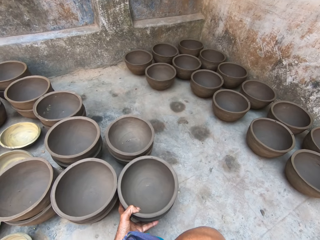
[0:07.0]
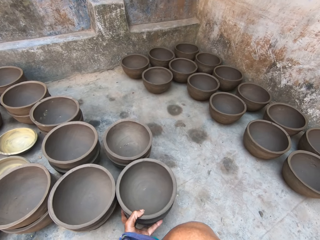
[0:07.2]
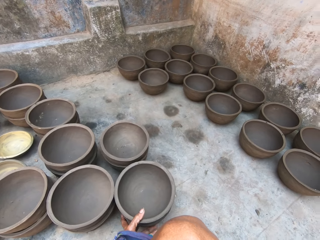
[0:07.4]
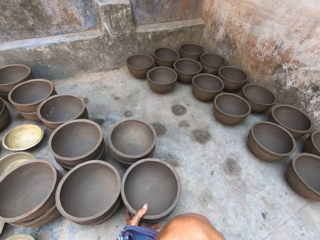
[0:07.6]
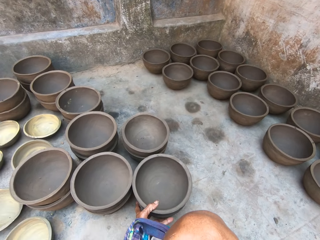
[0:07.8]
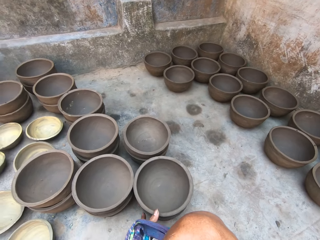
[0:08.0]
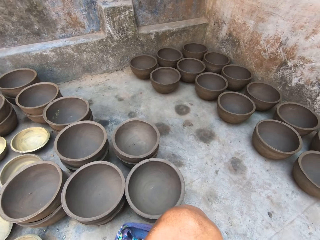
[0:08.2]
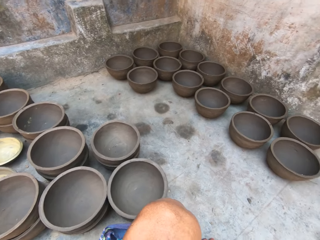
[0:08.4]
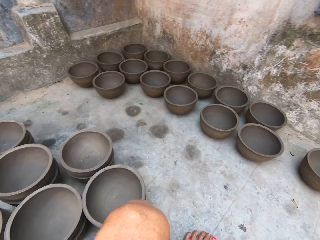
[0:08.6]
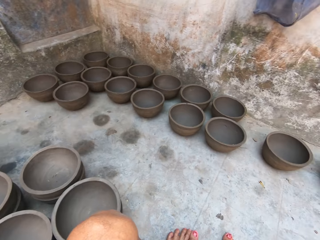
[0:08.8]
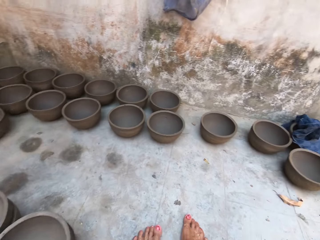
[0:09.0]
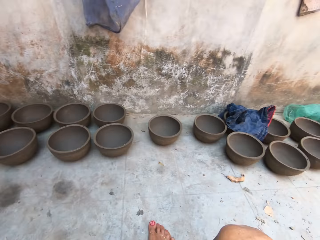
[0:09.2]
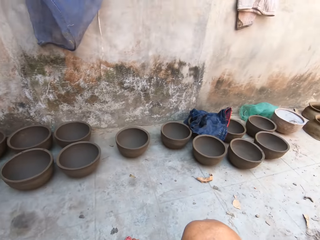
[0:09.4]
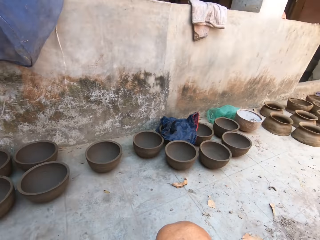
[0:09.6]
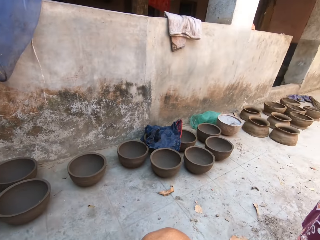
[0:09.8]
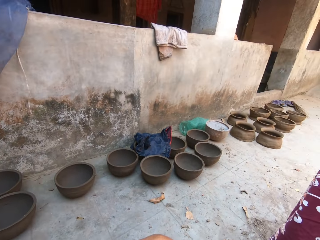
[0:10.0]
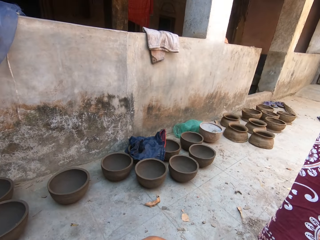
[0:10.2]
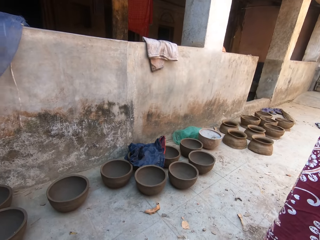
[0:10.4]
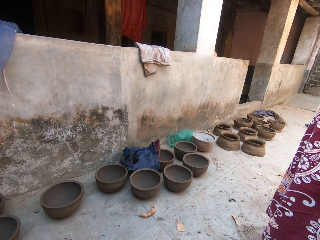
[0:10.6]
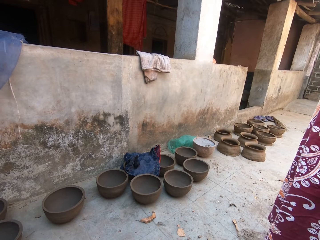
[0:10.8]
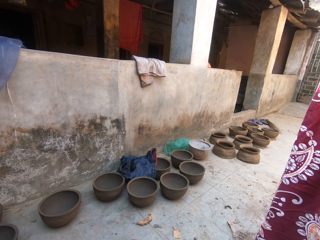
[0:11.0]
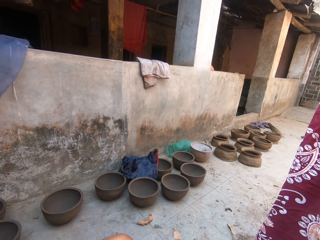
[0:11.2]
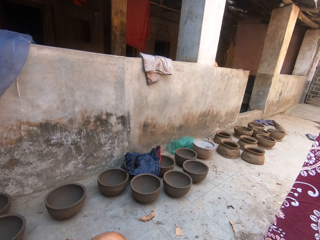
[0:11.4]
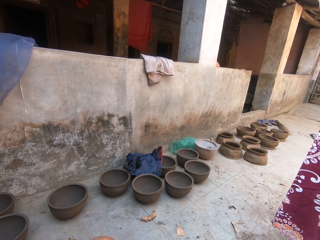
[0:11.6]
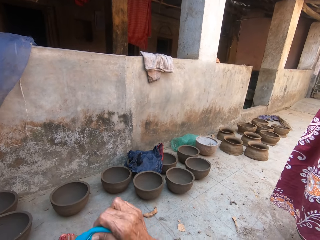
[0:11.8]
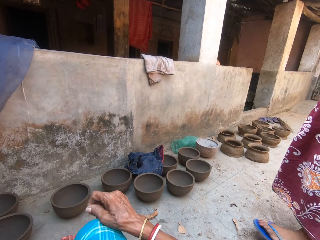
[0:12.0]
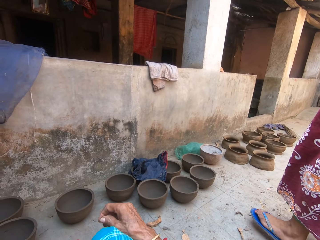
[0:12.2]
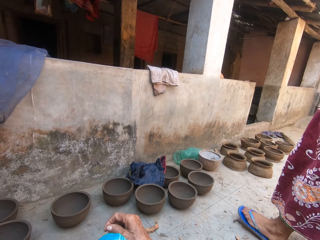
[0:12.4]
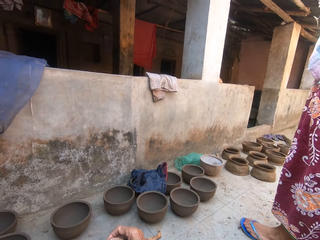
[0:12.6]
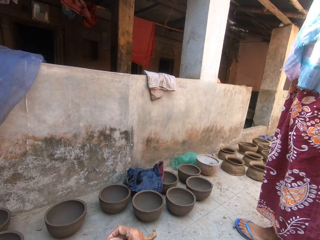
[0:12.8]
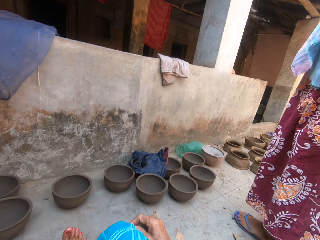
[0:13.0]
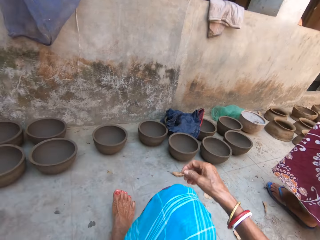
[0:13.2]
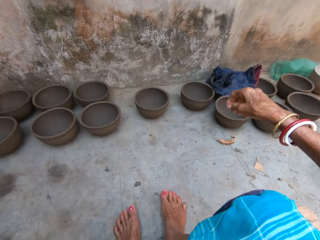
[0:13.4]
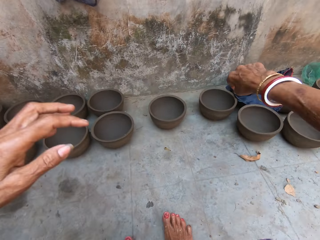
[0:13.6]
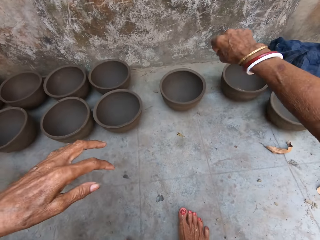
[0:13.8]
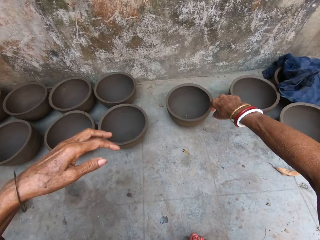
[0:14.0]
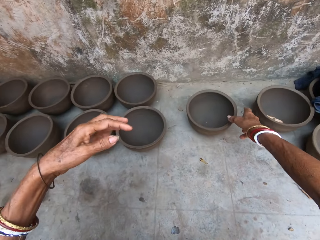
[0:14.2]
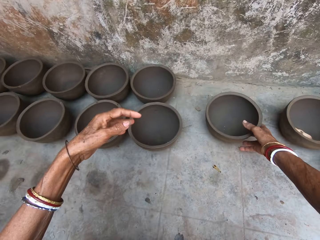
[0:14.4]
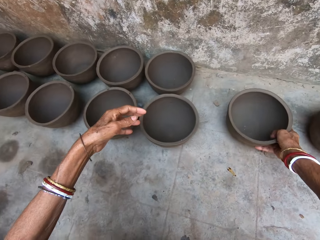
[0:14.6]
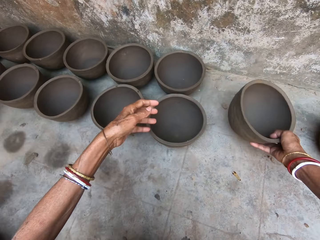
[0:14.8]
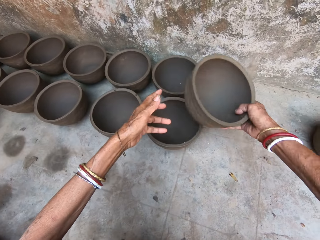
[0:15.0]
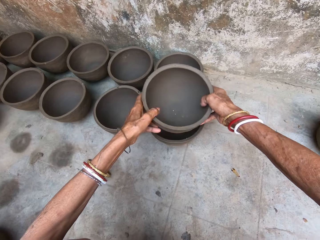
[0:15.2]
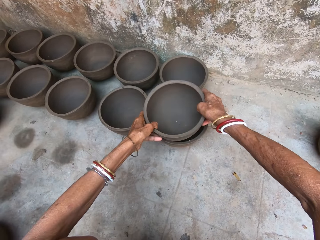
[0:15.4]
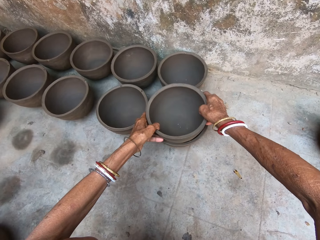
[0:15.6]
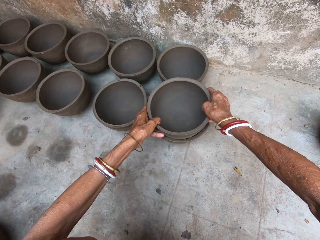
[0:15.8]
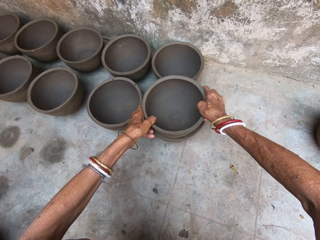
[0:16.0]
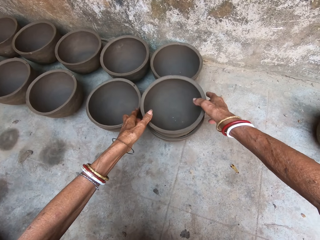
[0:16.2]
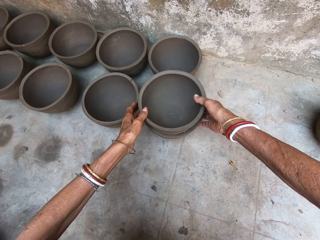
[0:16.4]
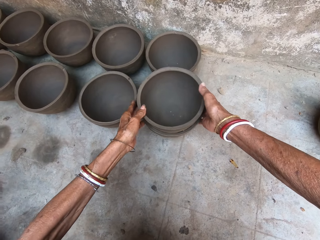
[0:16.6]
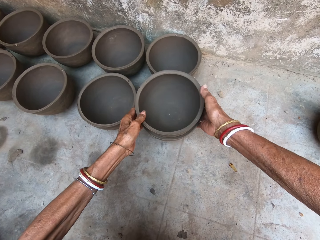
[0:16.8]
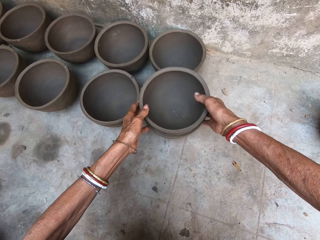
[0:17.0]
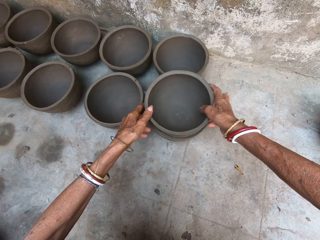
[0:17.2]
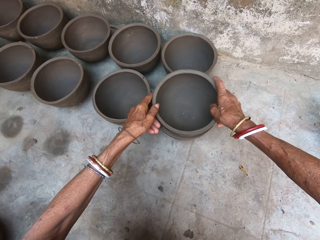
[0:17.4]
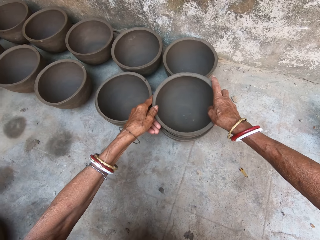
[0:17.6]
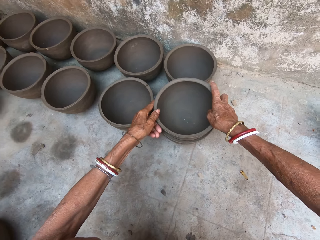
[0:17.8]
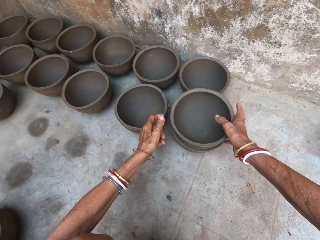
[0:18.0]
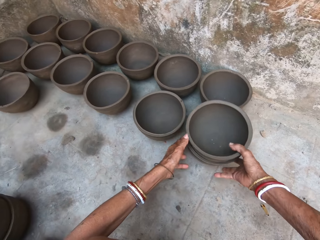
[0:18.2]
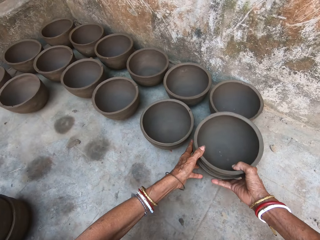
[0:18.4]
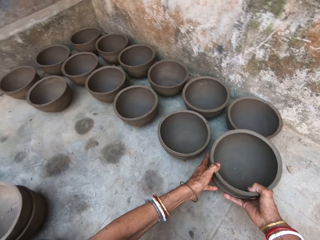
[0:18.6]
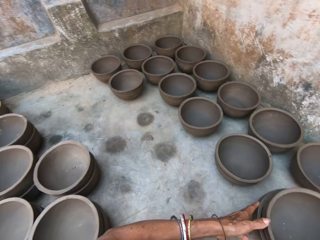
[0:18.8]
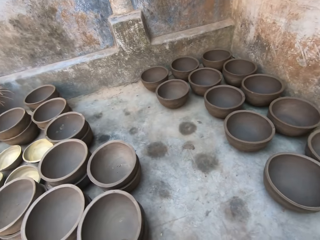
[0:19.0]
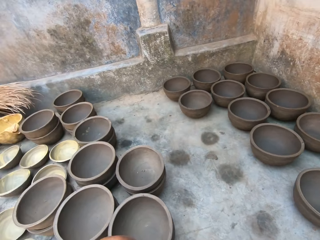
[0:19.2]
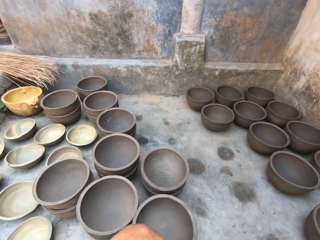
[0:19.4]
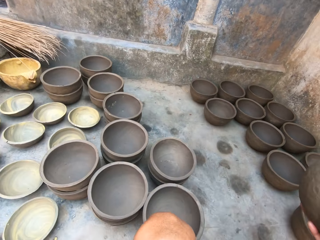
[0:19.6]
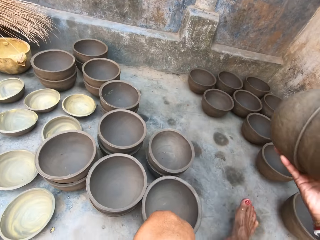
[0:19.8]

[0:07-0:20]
The camera wearer turns around. They take the pot. They move the pot. They put the pots together. They move the pots.

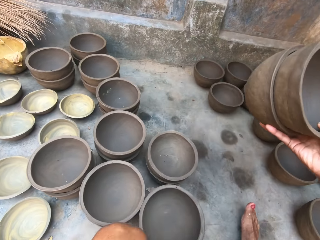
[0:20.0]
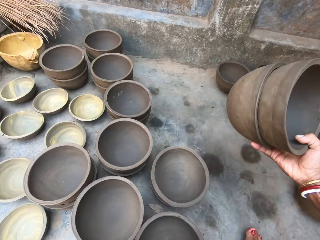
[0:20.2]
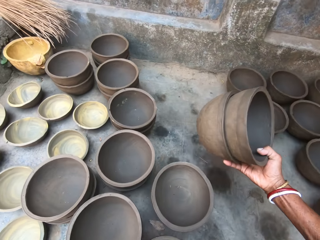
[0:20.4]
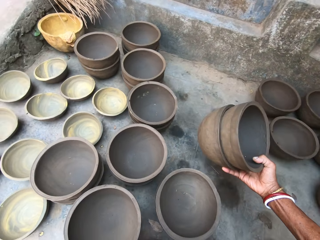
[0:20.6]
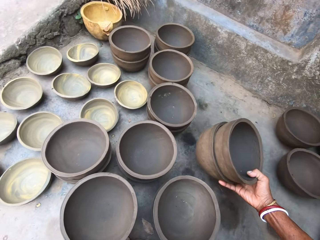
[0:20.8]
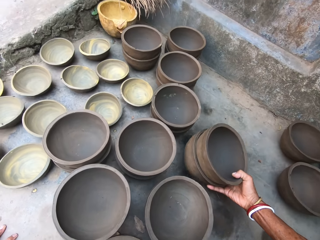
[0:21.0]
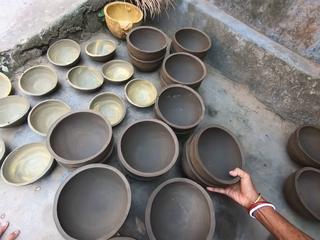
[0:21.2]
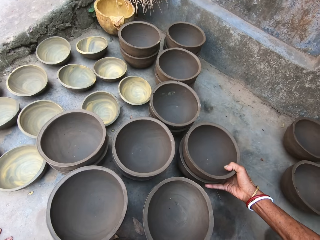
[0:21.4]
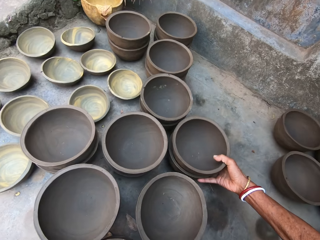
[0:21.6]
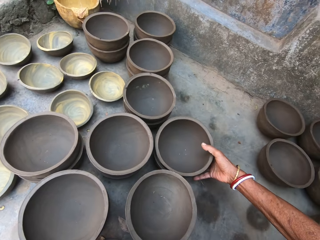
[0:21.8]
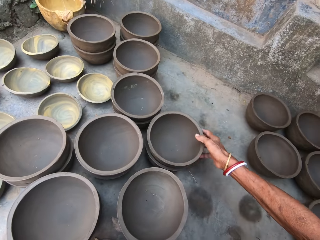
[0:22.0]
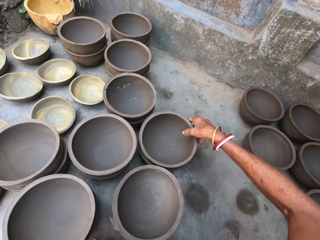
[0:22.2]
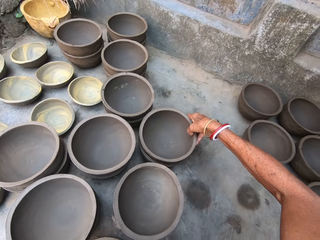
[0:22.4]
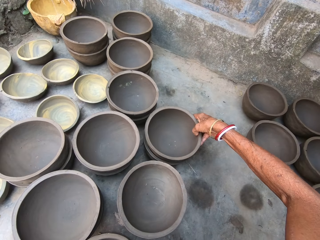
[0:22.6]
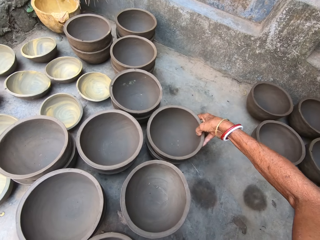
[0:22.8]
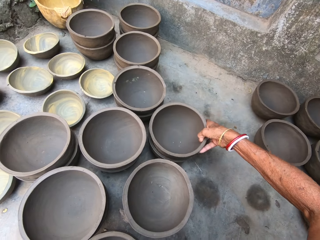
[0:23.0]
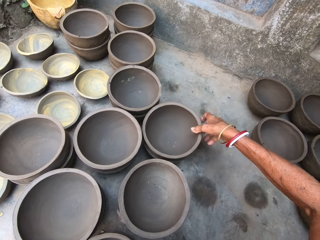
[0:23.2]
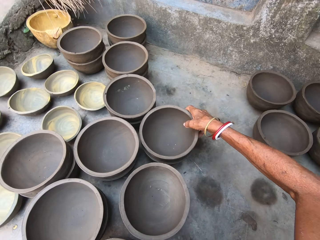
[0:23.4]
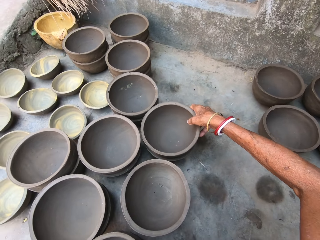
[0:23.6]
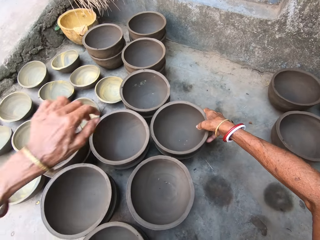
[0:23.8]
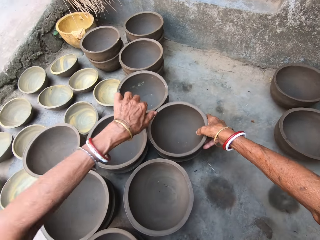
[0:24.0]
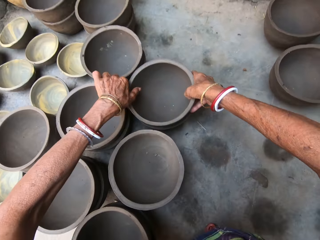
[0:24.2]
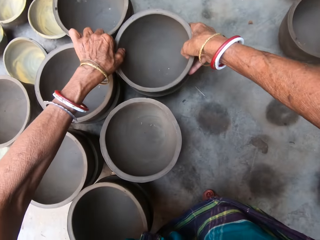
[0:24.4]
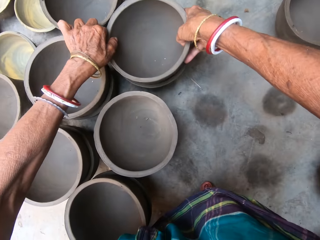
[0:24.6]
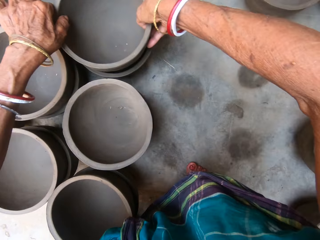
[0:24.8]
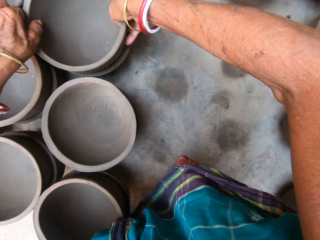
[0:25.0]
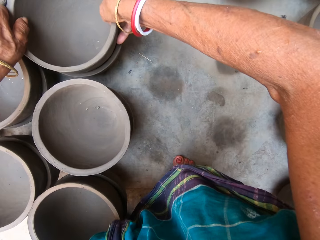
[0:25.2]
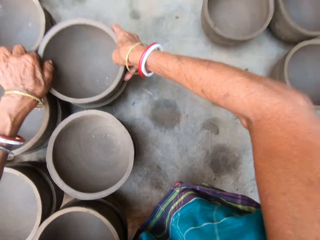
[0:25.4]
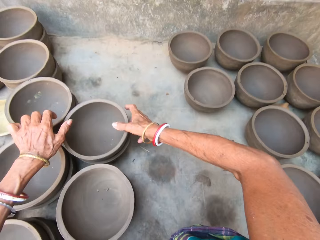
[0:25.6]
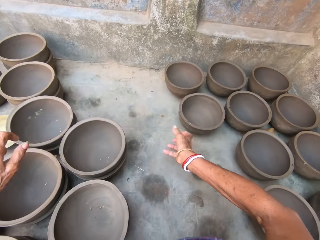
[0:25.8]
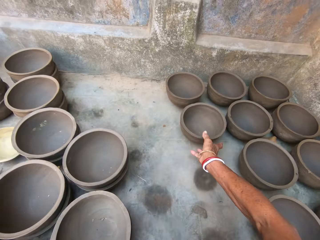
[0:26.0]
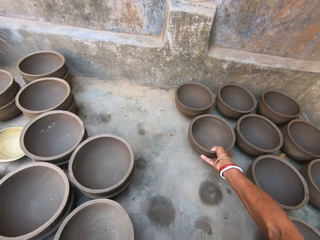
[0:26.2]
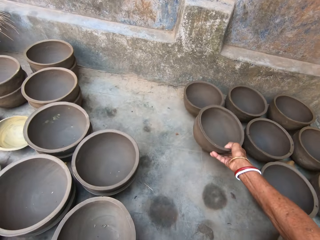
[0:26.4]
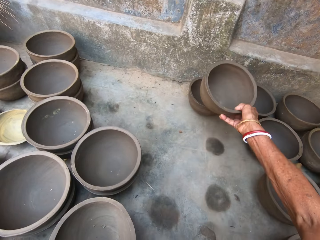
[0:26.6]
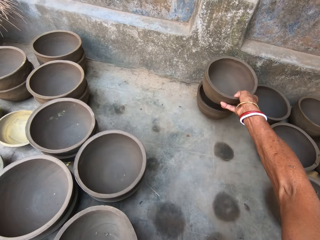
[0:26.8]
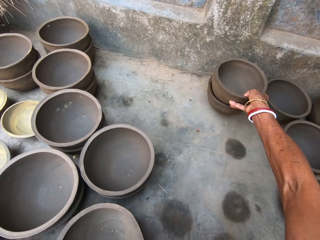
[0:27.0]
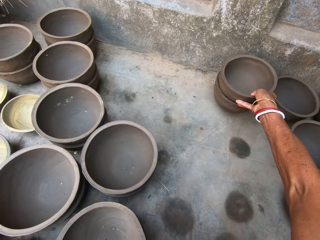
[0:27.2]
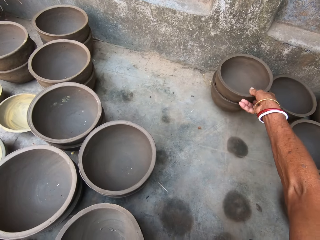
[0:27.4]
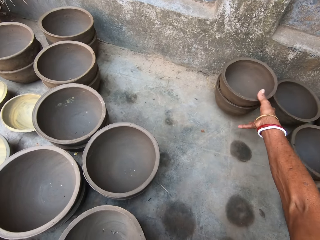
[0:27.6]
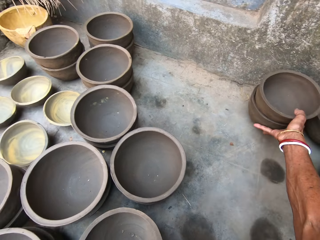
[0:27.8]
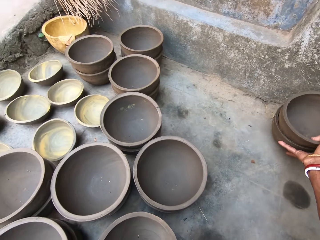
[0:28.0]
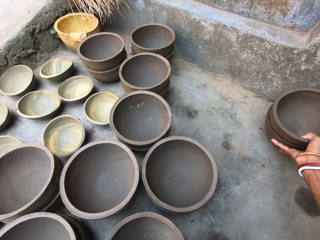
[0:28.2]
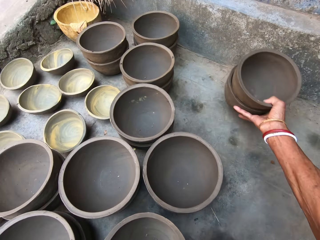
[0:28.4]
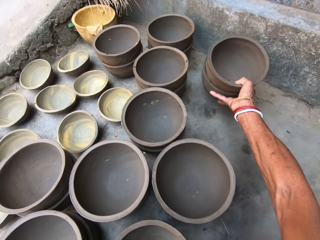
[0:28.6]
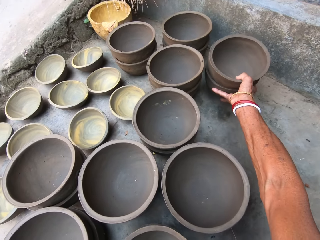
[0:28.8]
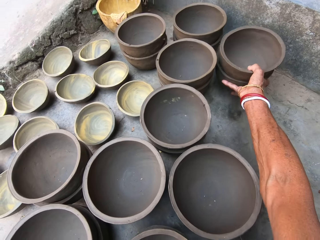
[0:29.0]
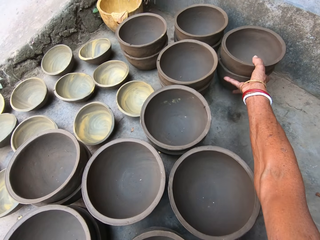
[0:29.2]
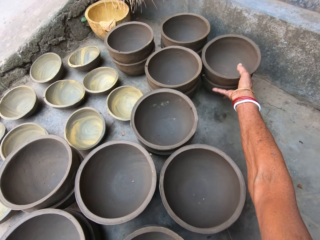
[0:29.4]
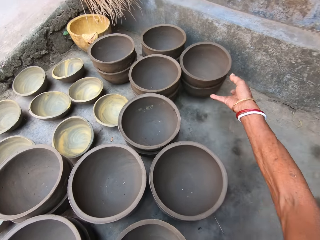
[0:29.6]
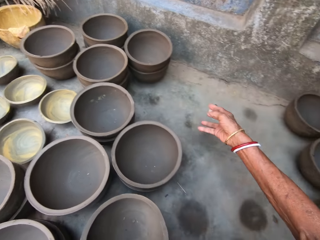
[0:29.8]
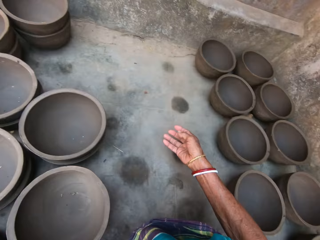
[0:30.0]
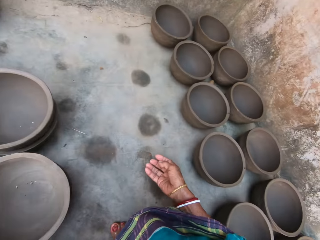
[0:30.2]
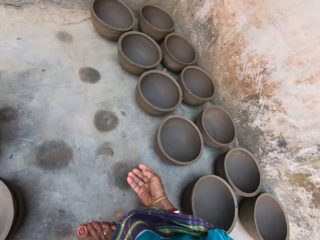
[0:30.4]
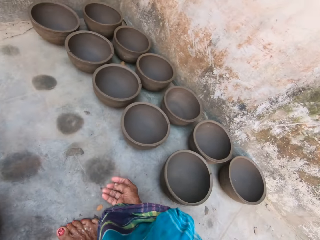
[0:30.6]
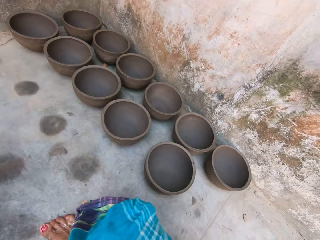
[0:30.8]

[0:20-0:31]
The camera wearer puts the pots aside. They move the pot. They take the pots. They put the pots together. They move the pot. They put the pots aside.
